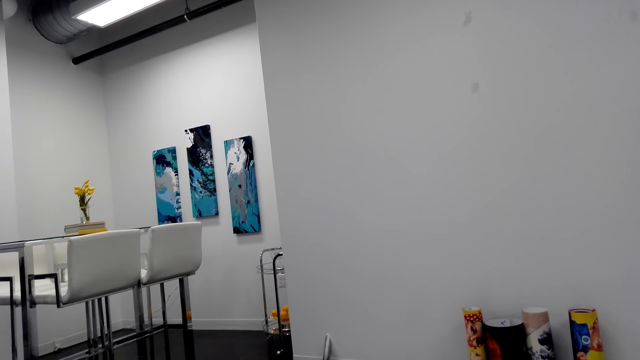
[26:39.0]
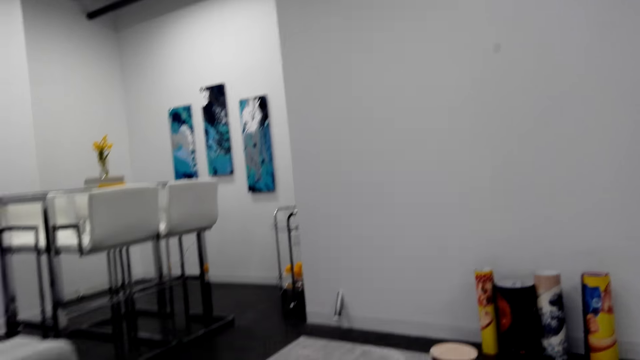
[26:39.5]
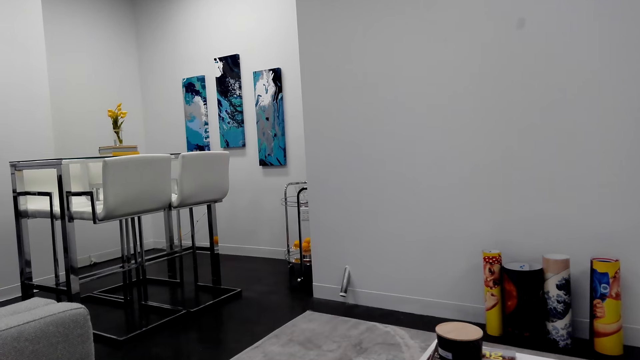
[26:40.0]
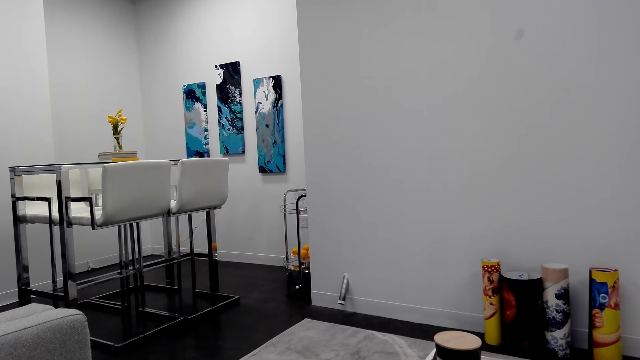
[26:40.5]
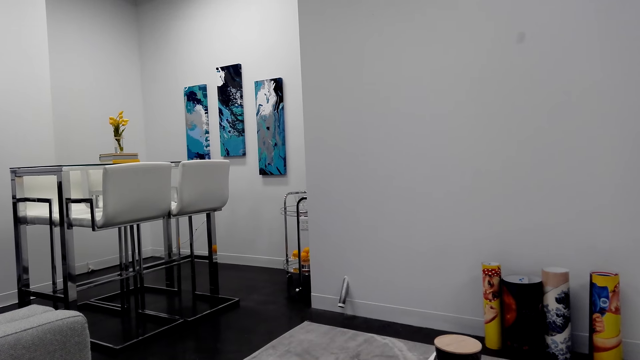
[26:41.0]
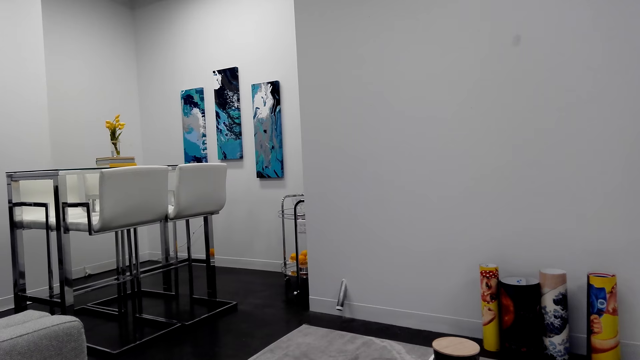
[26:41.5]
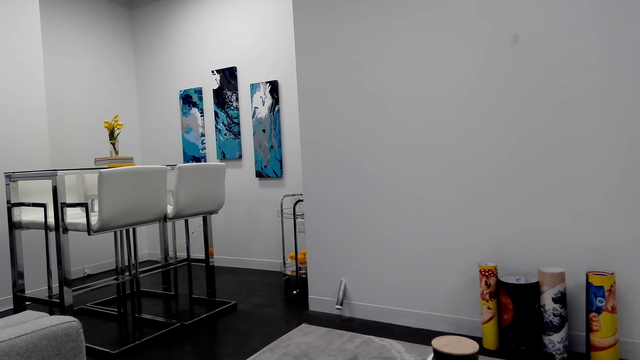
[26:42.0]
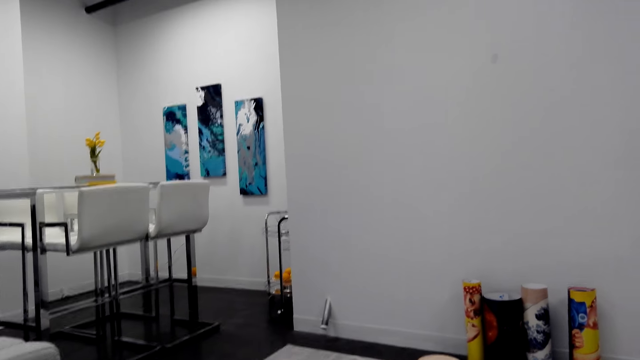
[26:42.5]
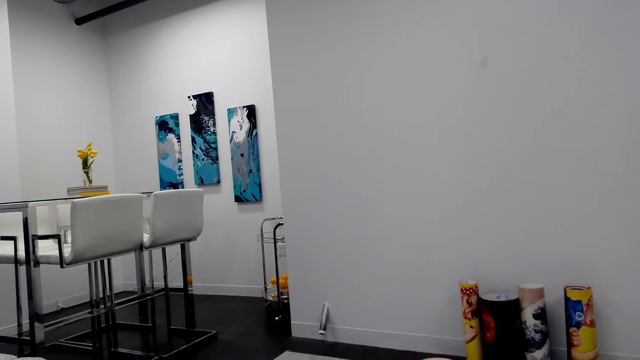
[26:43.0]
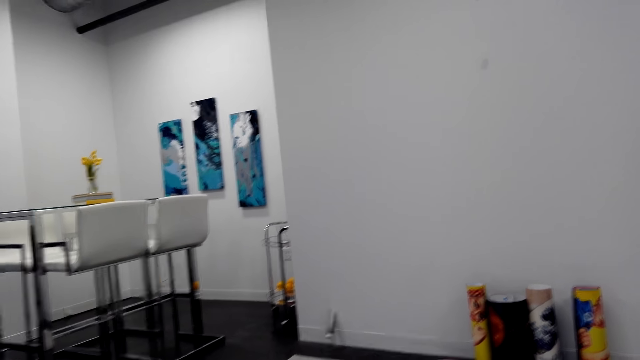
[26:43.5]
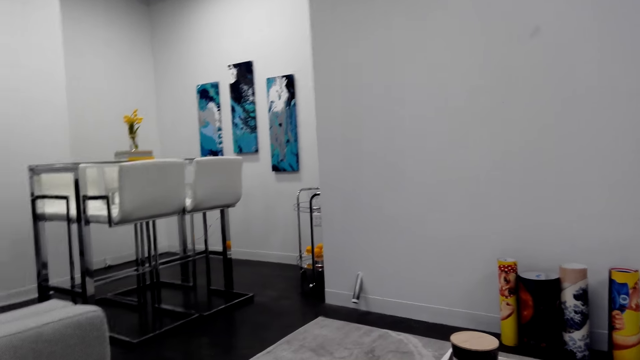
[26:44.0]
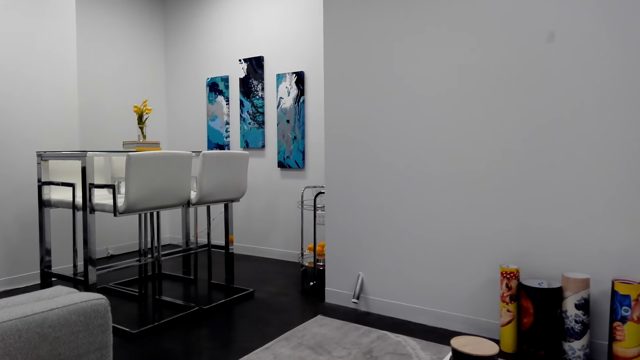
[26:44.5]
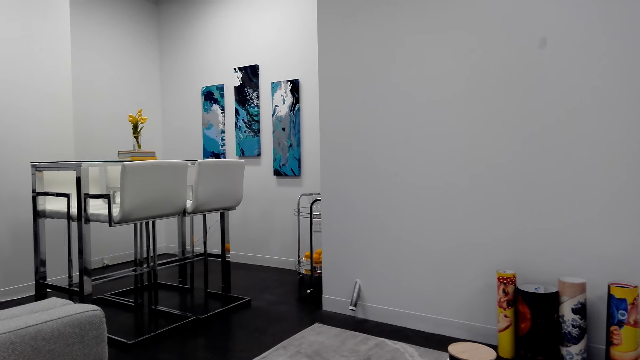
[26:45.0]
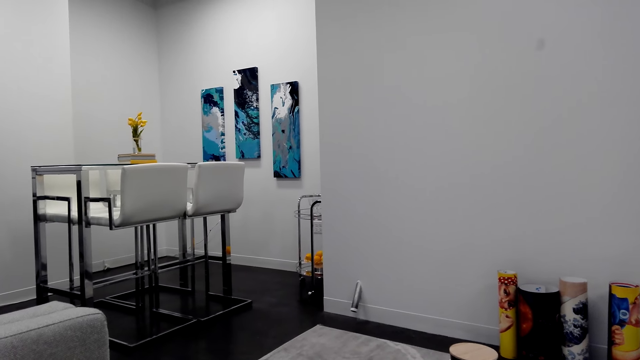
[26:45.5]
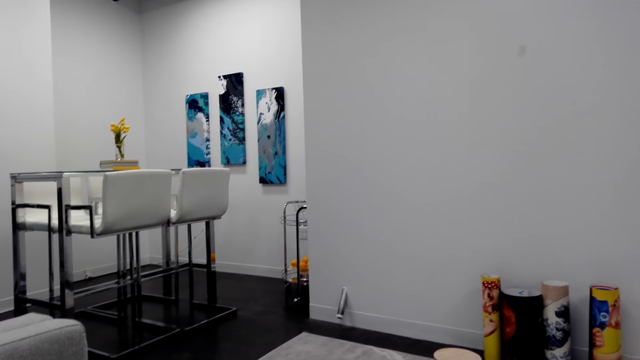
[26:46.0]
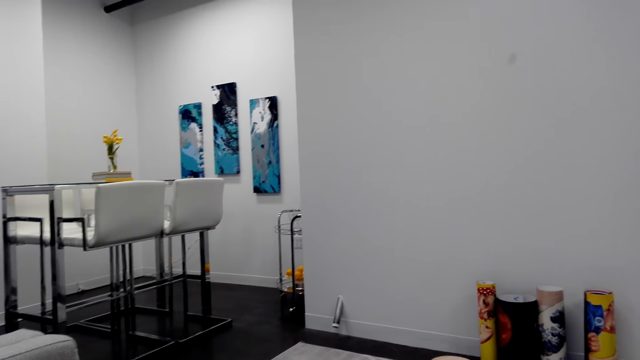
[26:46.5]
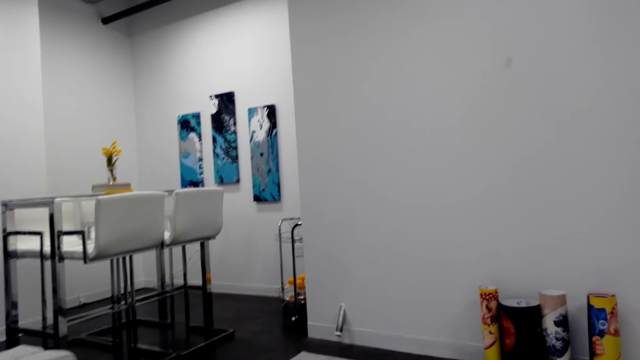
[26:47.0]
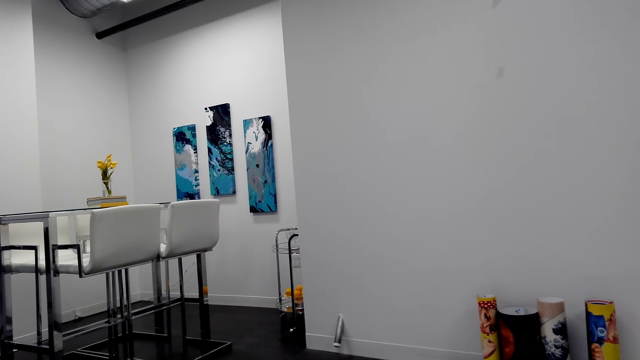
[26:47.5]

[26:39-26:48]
The camera wearer stares at the wall painting. They talk to a person.

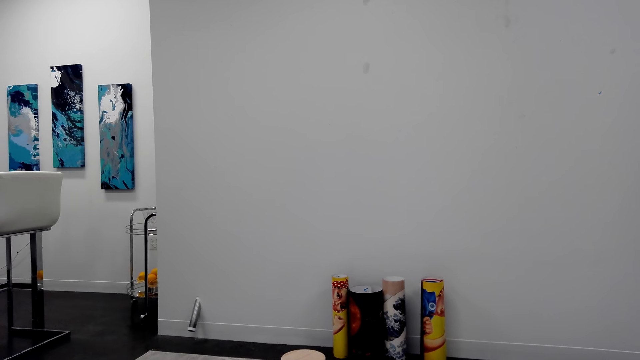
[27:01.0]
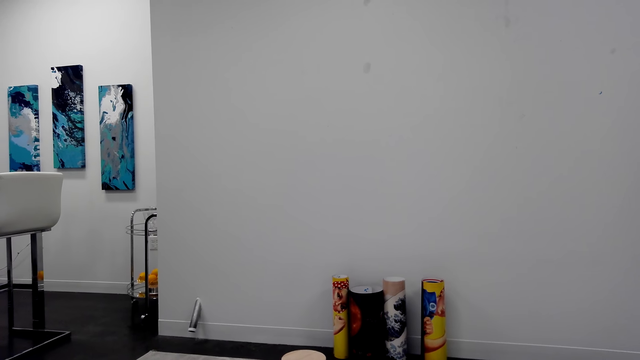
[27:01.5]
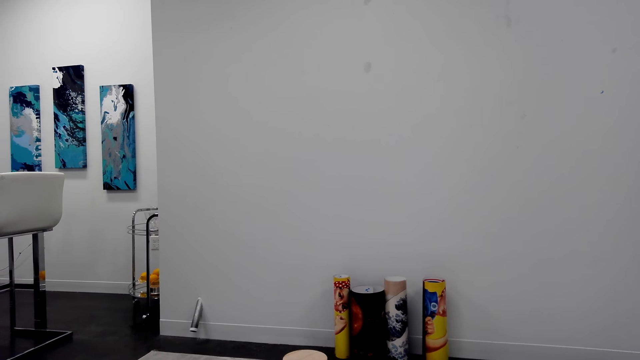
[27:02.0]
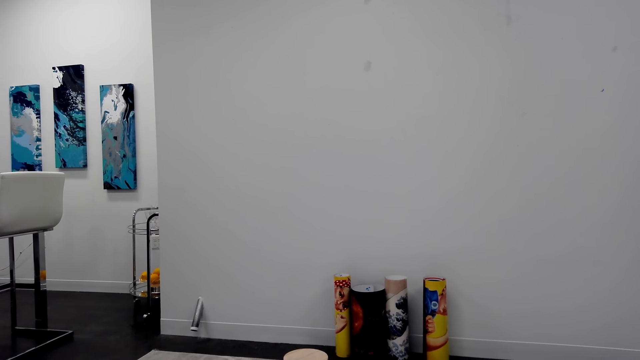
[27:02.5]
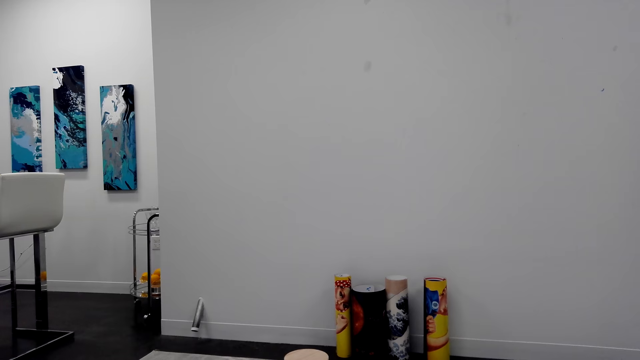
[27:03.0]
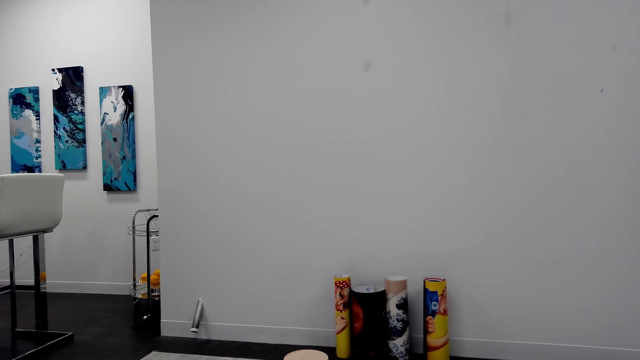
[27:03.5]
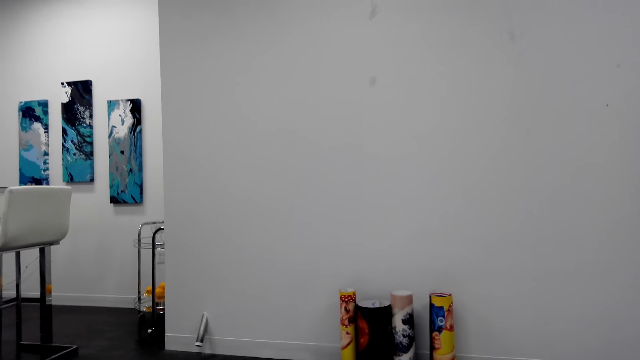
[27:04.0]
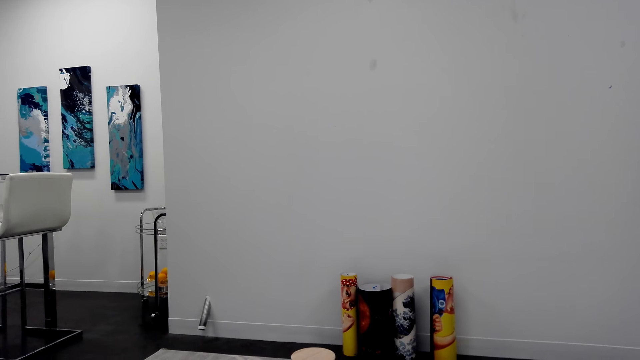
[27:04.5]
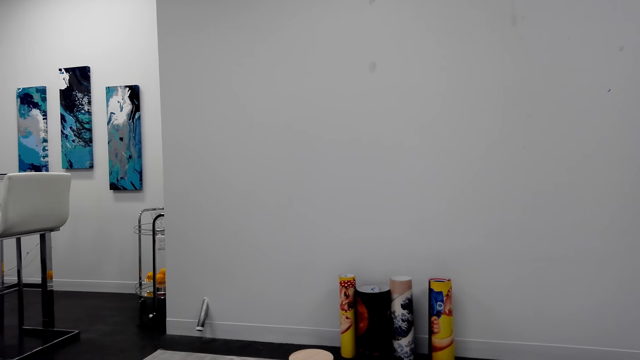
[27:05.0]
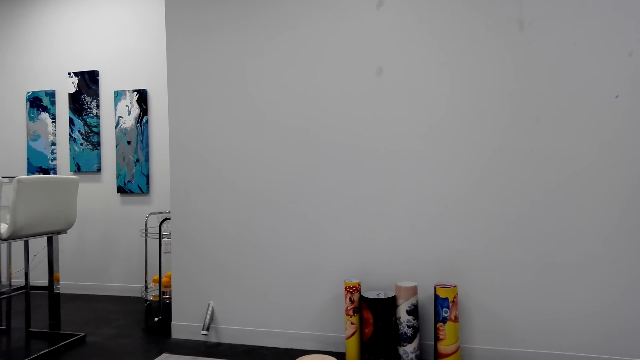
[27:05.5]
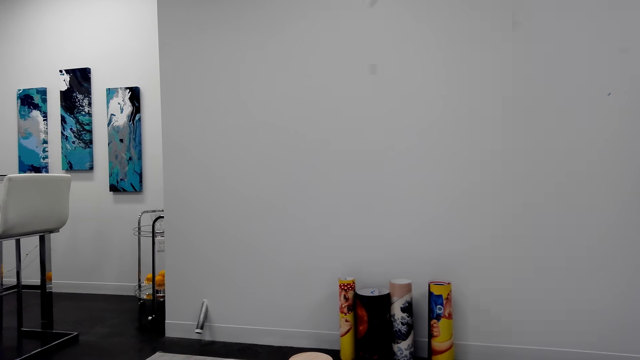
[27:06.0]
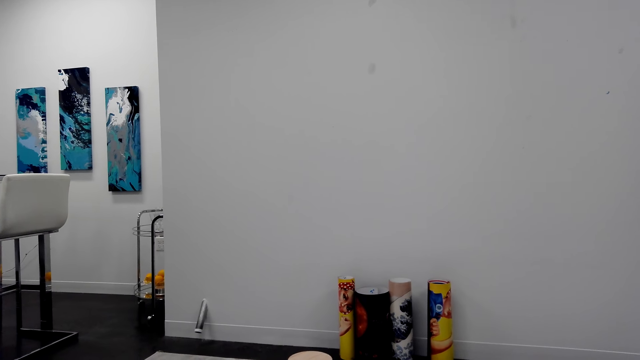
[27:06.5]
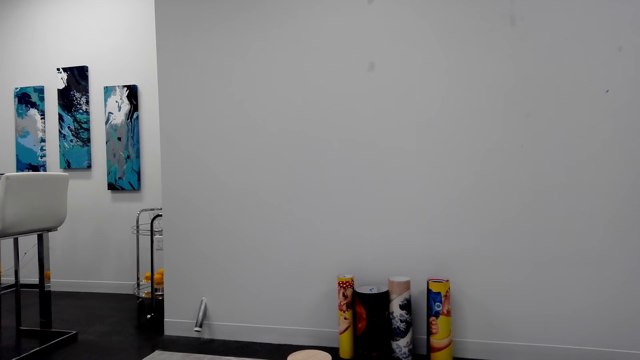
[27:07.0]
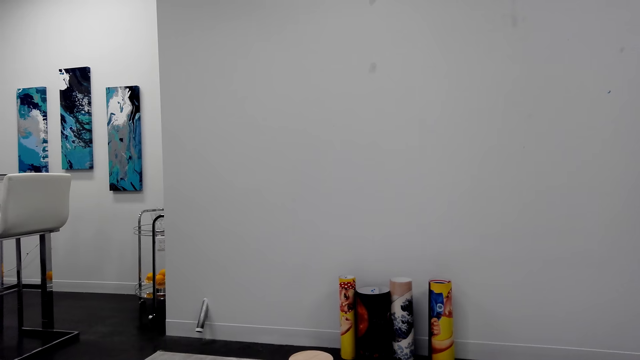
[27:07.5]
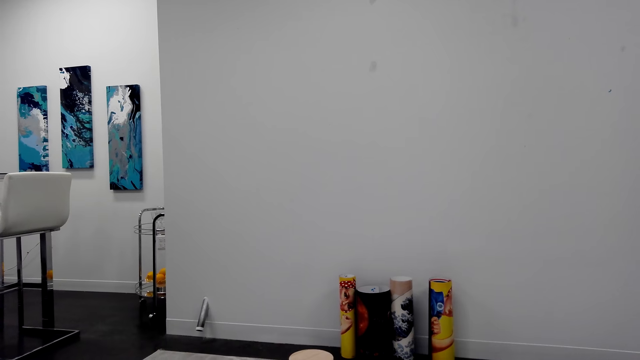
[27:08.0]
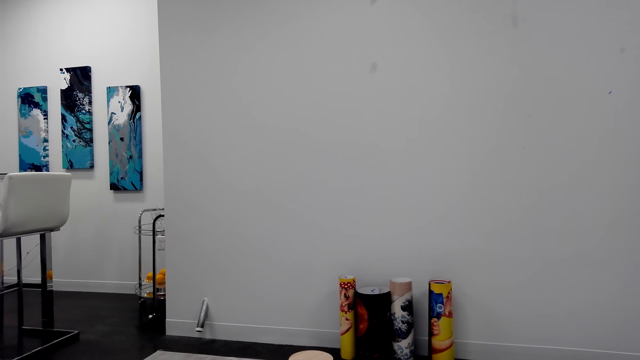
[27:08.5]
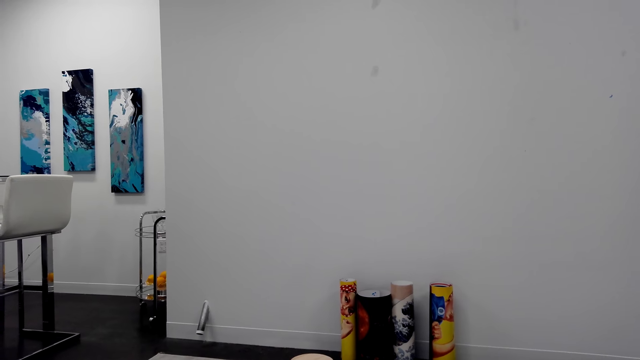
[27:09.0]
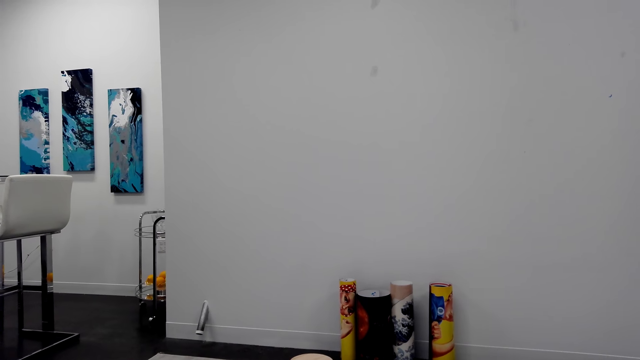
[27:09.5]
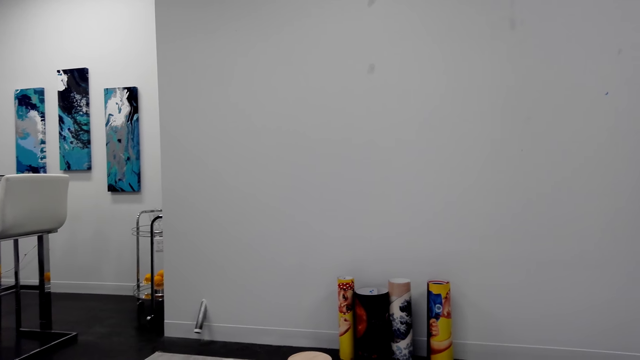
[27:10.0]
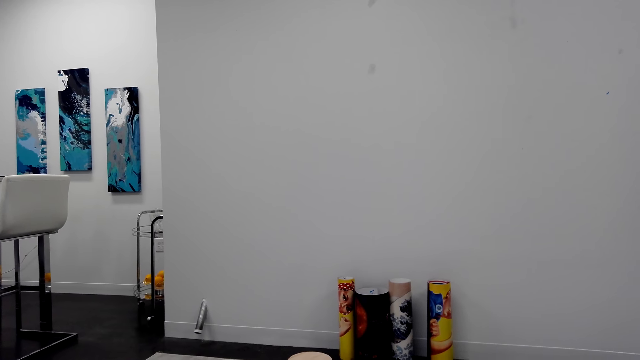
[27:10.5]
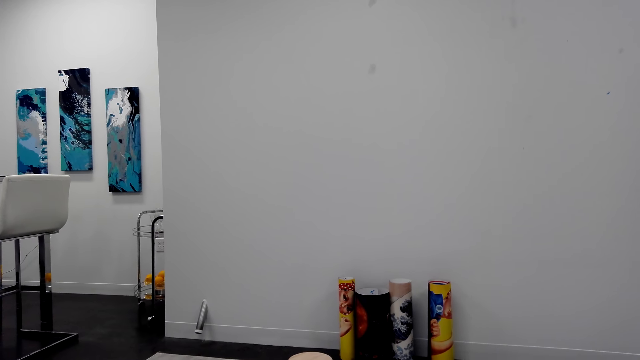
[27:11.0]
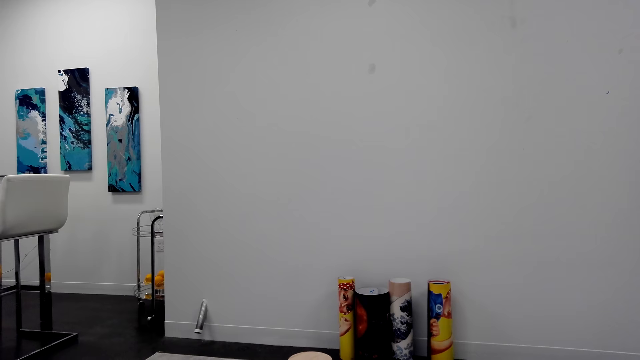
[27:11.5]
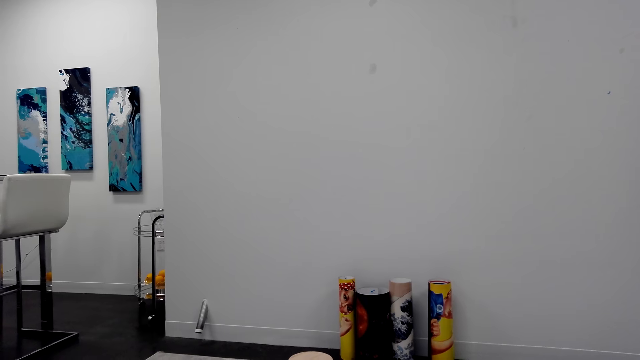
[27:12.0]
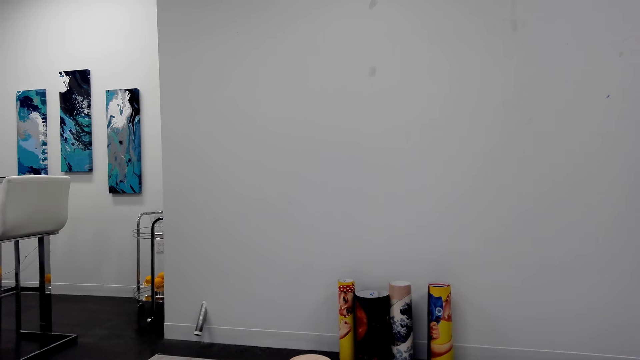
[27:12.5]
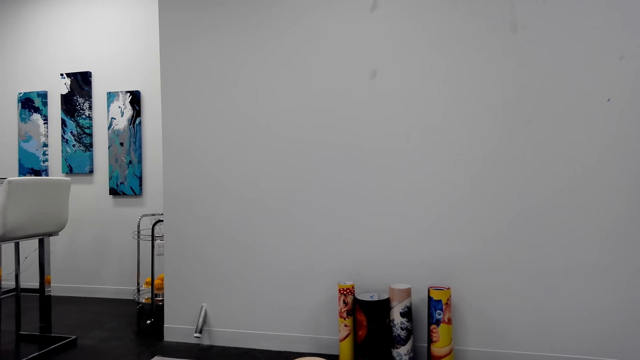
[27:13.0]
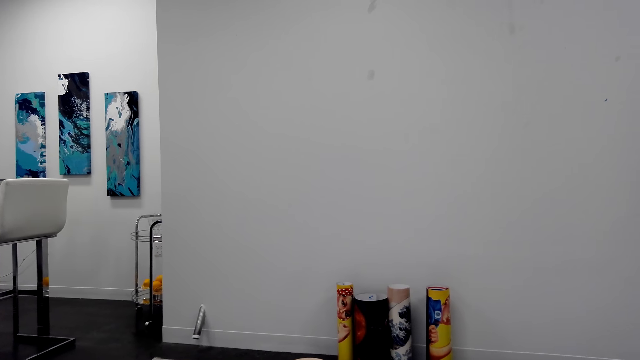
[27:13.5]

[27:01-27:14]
The camera wearer stares at the wall painting.
